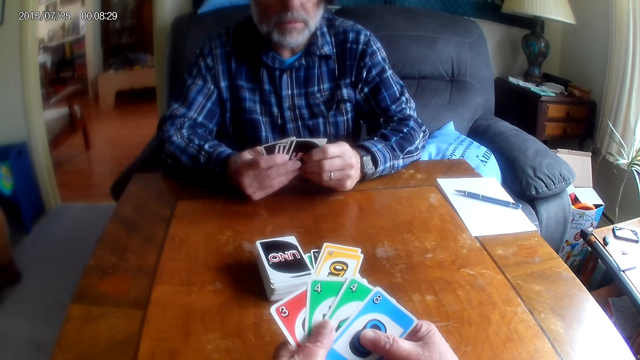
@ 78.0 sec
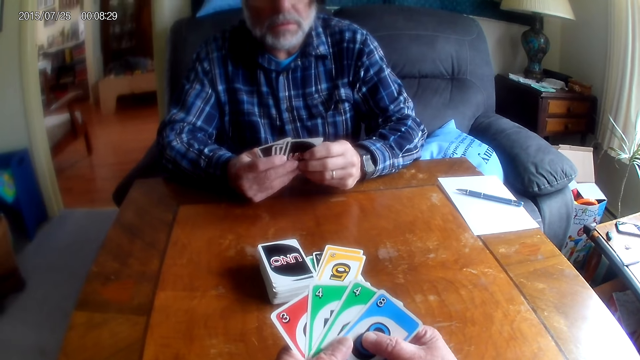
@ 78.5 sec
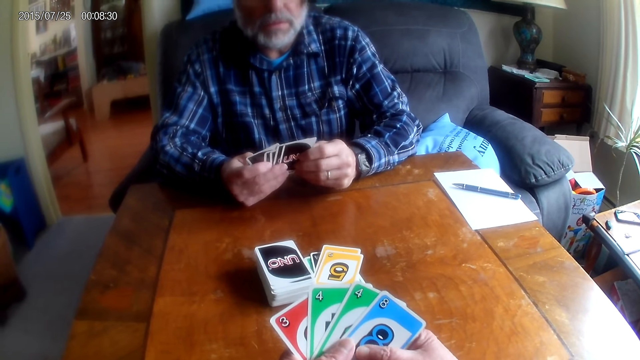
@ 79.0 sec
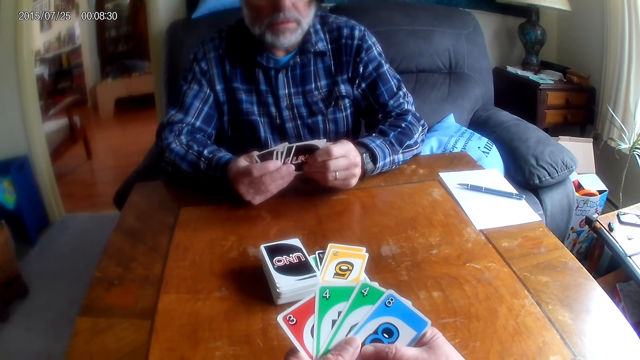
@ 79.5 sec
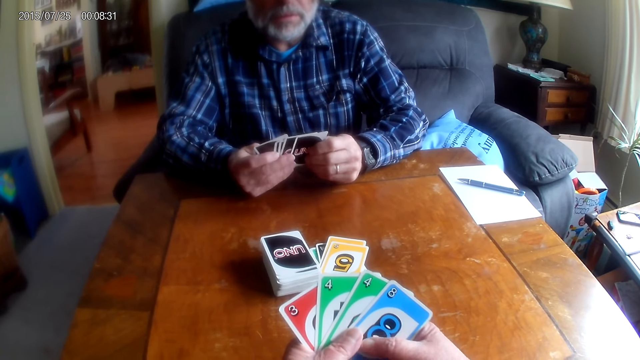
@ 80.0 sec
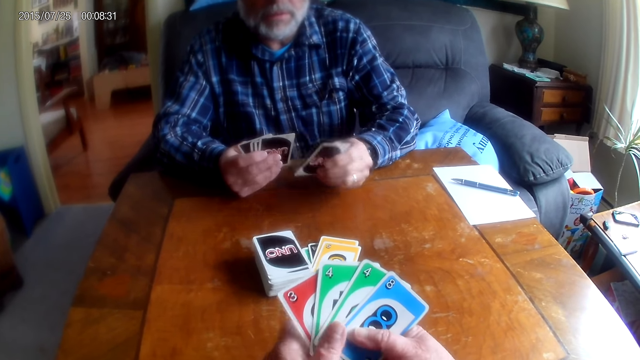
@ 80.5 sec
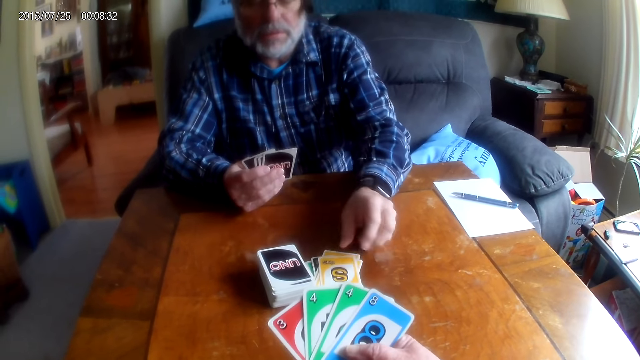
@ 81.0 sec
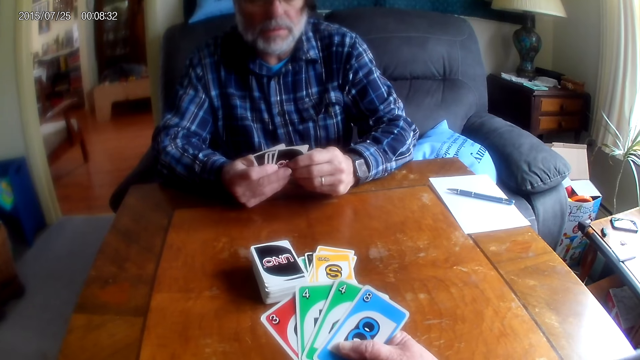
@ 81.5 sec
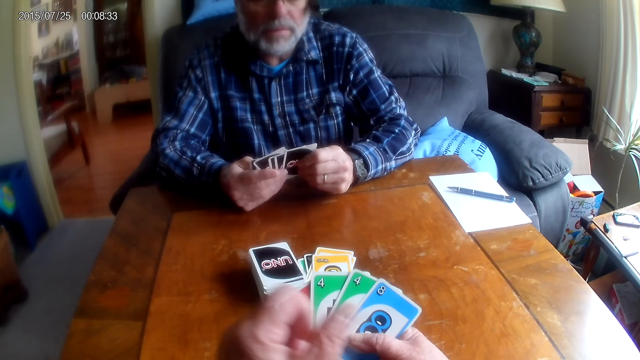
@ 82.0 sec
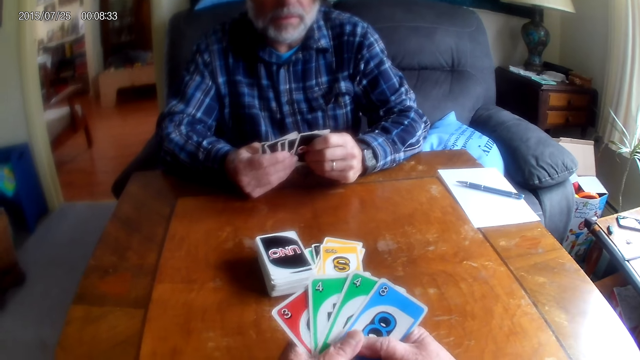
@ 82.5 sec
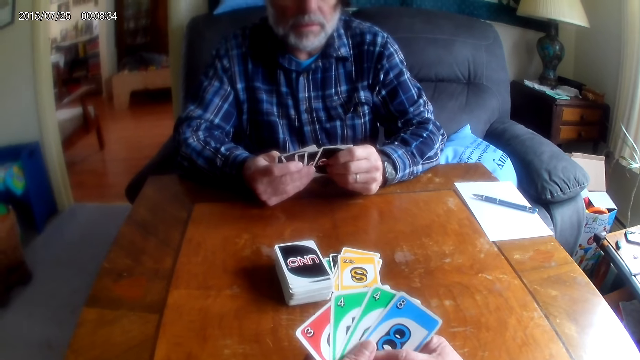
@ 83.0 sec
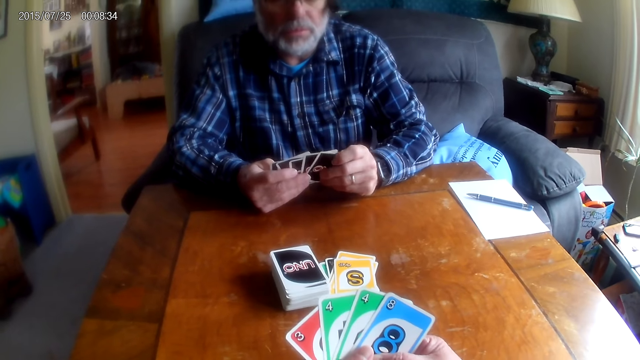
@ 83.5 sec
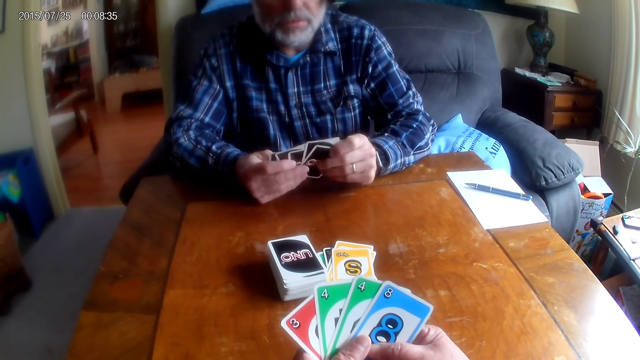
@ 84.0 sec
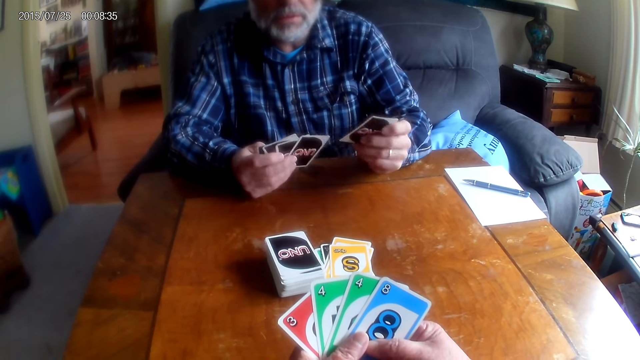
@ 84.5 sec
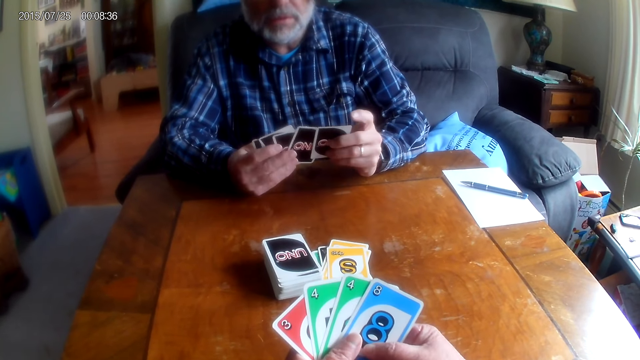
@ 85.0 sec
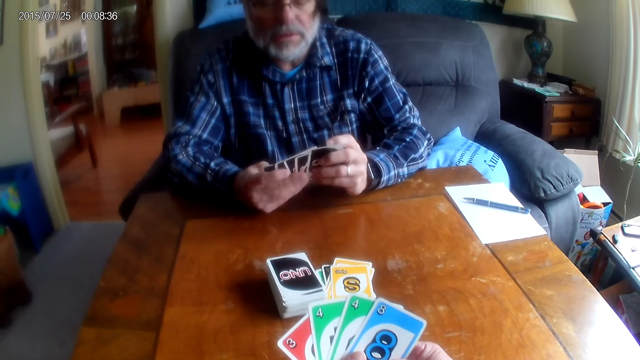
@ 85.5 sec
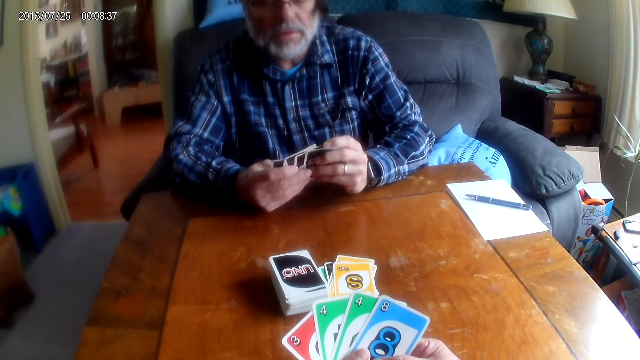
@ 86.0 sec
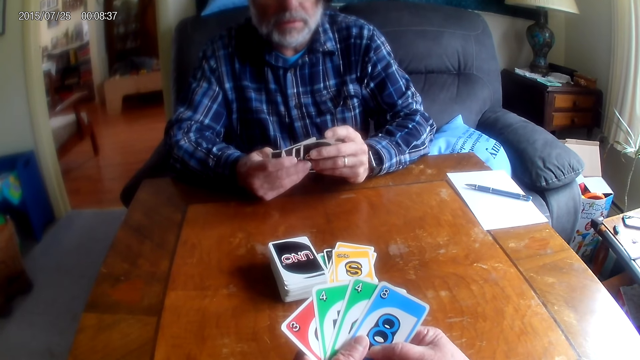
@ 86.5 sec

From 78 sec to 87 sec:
A man puts a card on the table.

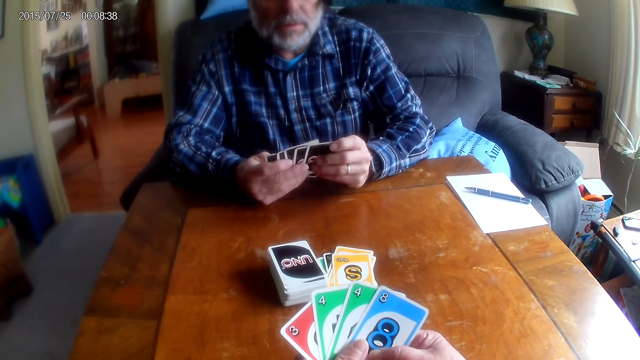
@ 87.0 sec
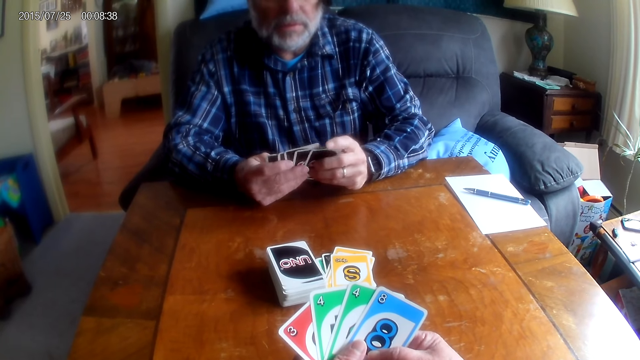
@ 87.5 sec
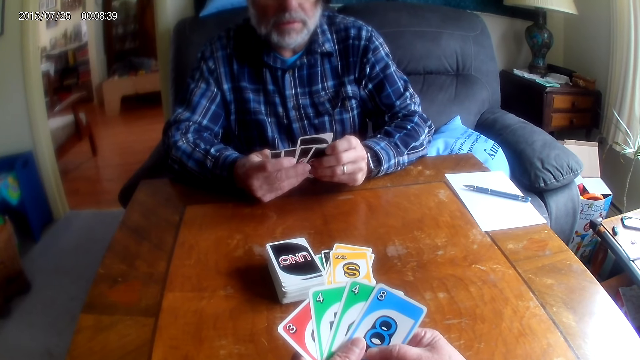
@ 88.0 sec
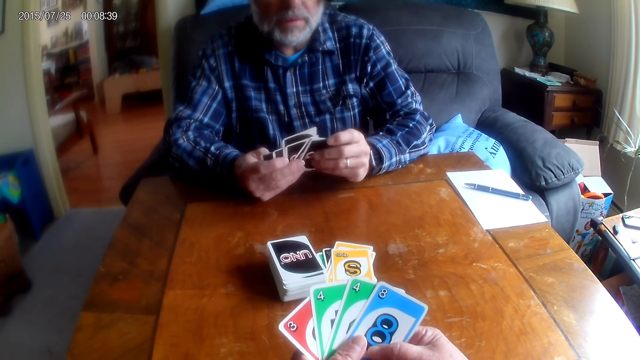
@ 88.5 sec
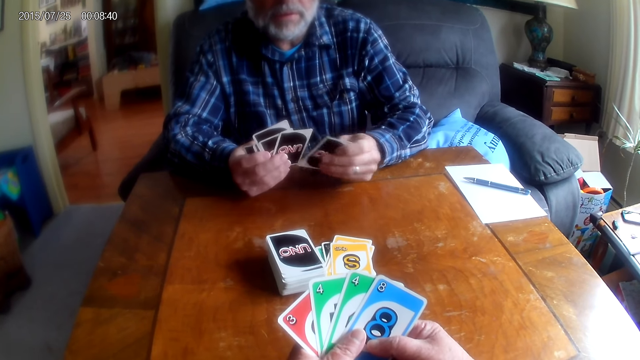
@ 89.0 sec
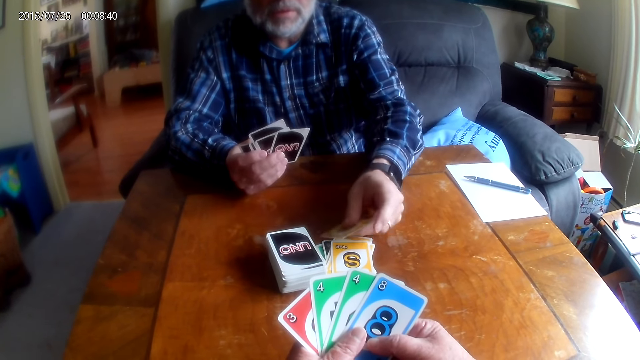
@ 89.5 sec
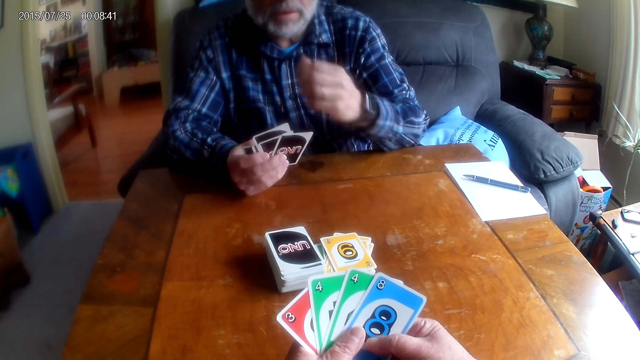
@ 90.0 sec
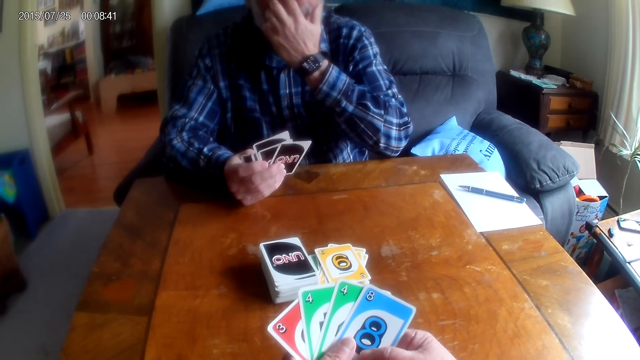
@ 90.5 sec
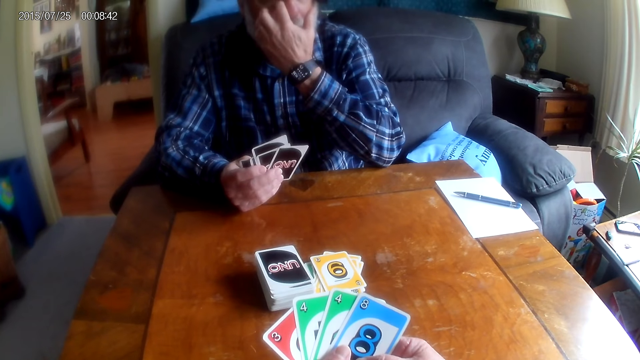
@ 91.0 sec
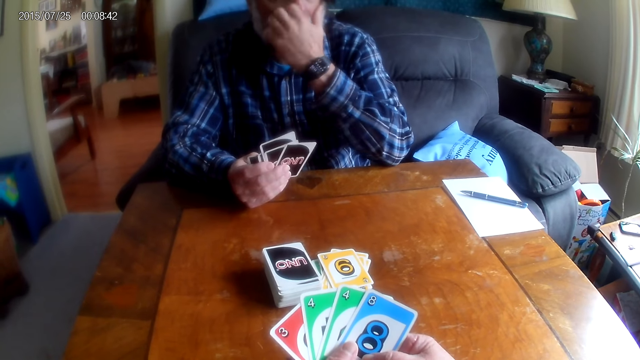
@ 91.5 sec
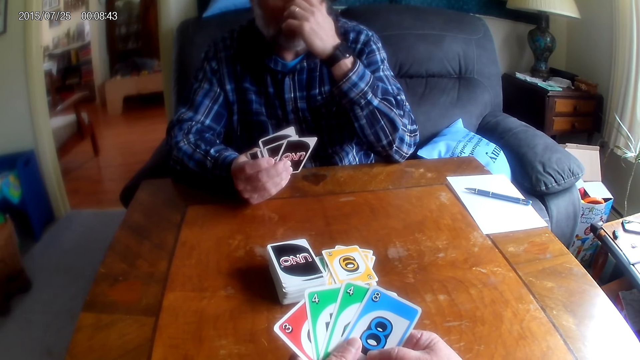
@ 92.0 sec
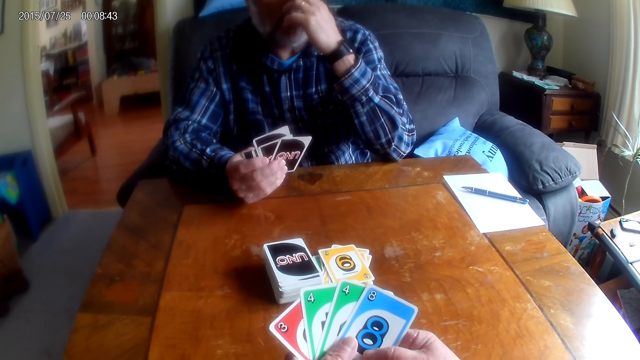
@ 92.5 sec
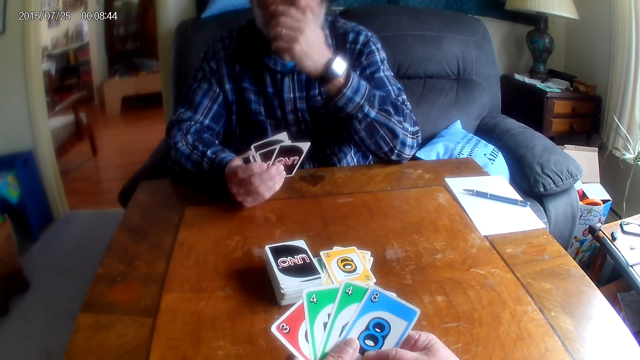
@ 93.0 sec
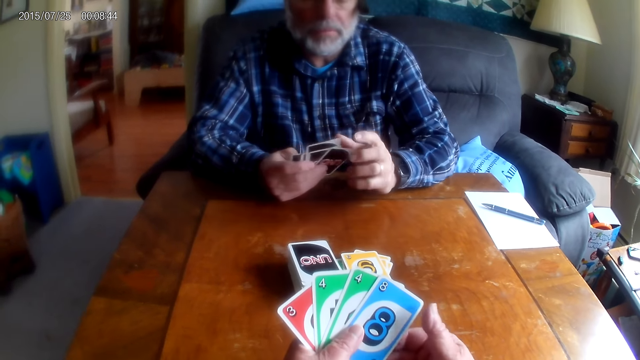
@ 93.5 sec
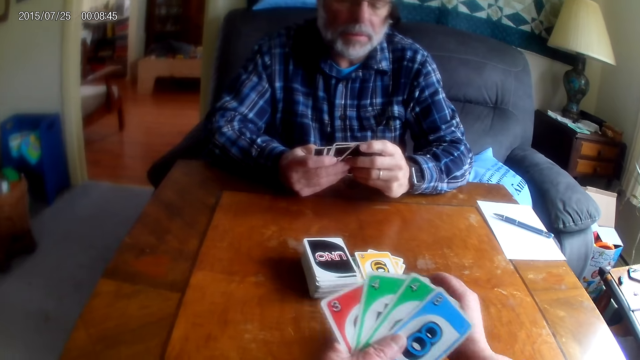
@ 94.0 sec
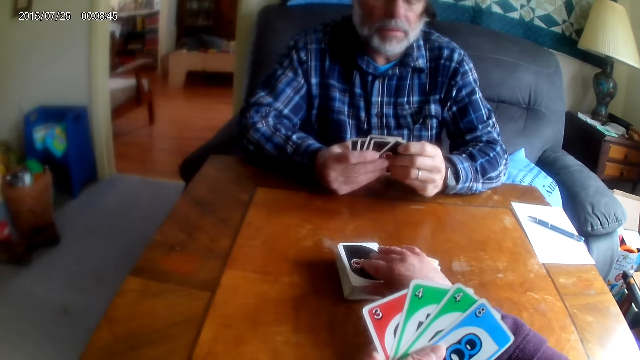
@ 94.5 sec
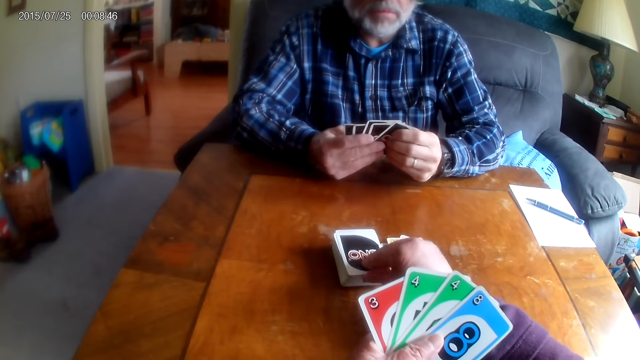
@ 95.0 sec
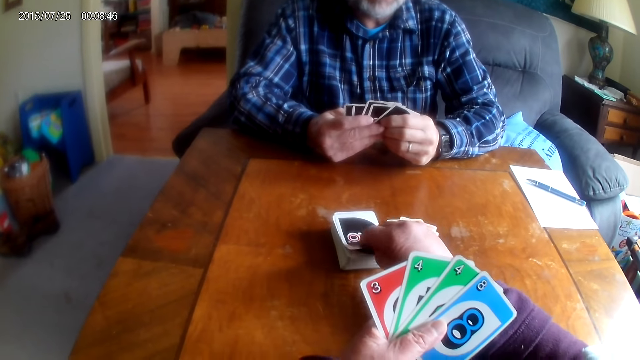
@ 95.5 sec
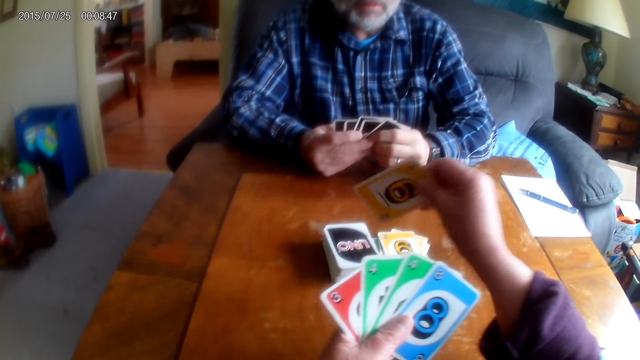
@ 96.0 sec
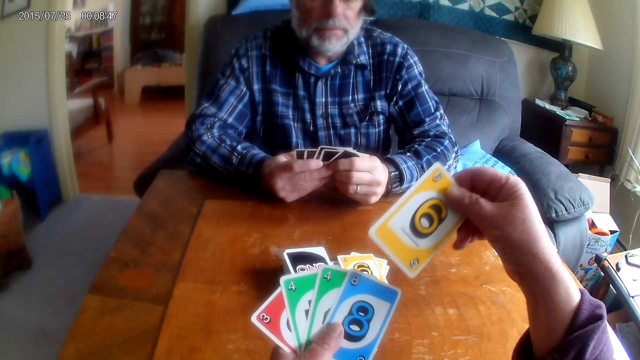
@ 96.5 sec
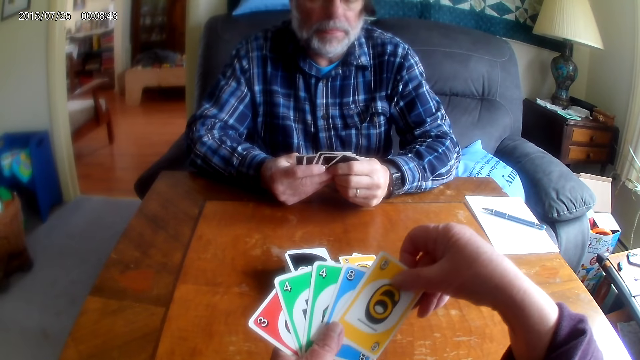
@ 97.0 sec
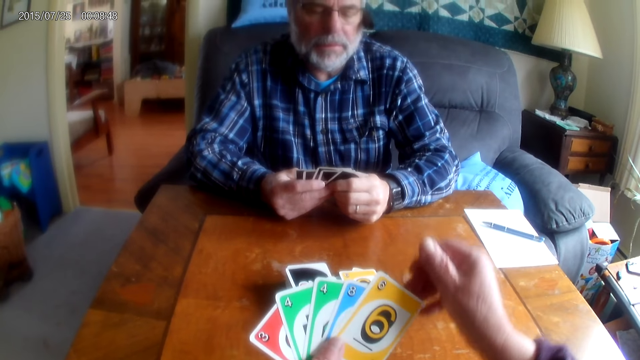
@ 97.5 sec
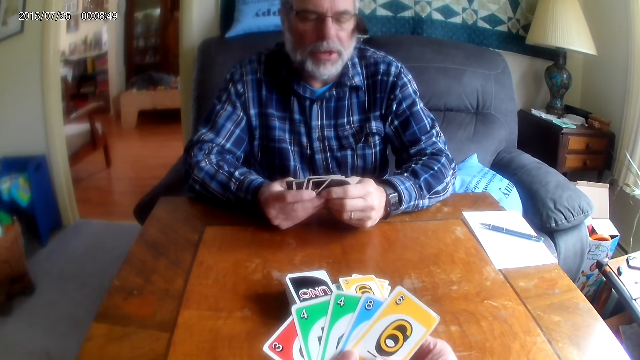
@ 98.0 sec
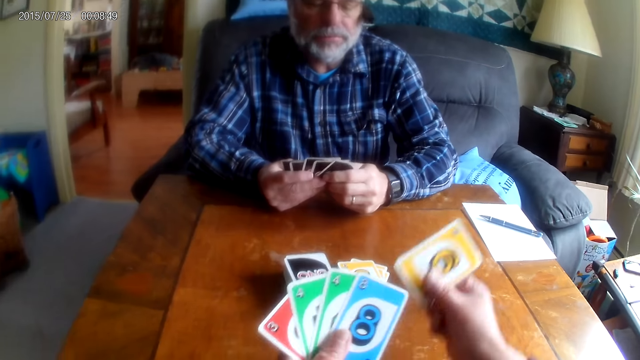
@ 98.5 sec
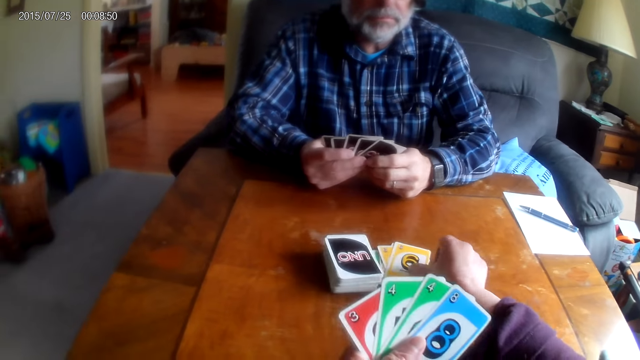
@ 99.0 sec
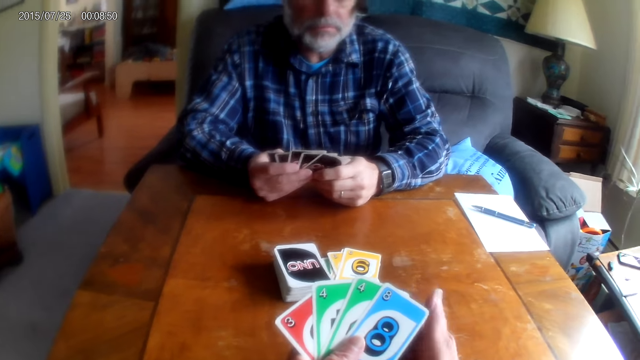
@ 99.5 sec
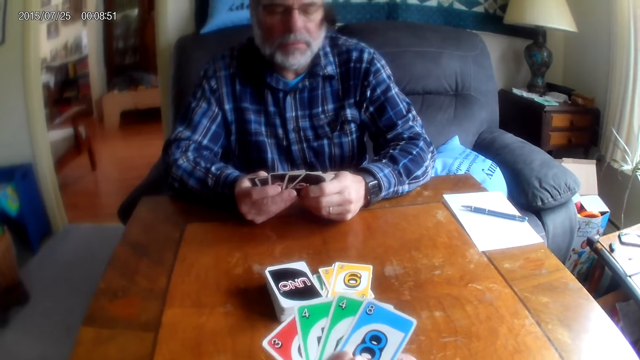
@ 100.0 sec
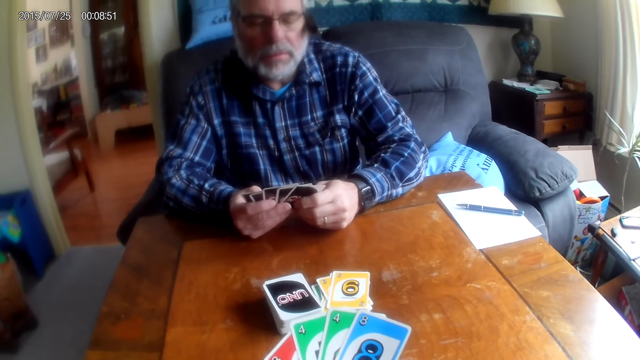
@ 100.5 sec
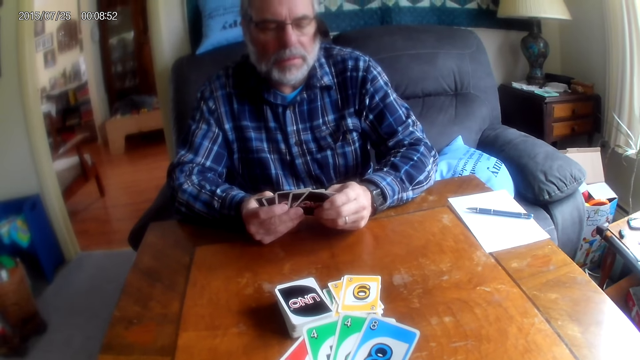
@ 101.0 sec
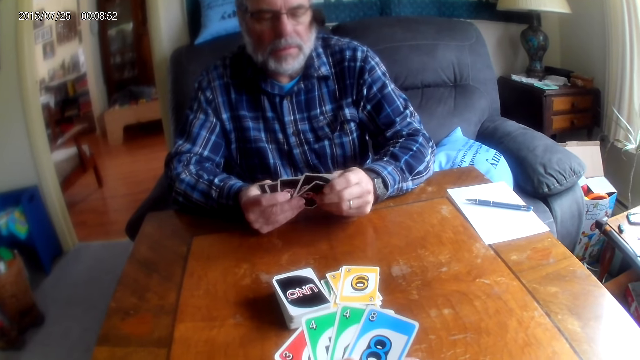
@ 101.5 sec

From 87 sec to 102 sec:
A man puts a card on the table. The man scratches his face. The man rubs his eyes. The camera wearer picks a card. They put the card on the table.
